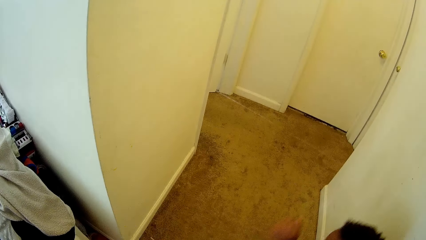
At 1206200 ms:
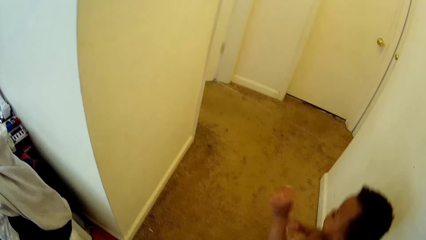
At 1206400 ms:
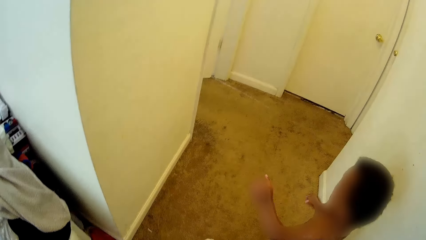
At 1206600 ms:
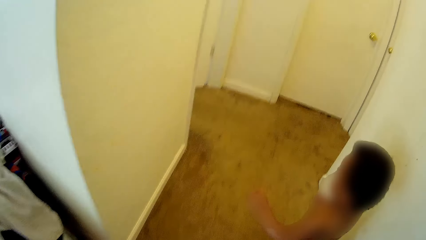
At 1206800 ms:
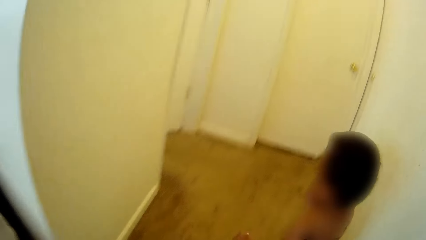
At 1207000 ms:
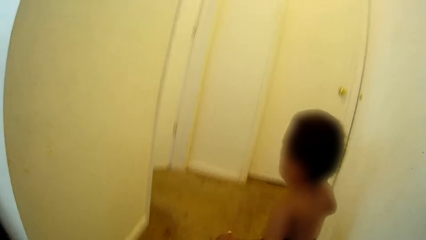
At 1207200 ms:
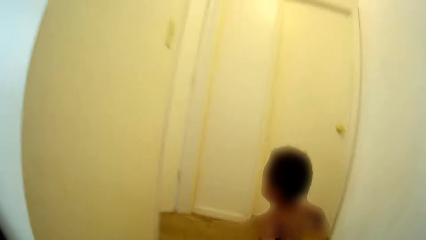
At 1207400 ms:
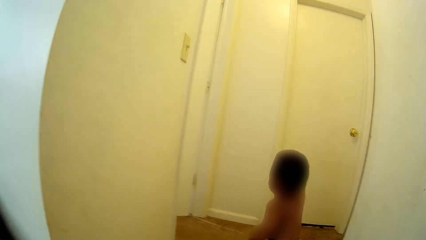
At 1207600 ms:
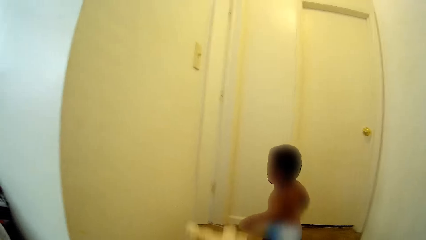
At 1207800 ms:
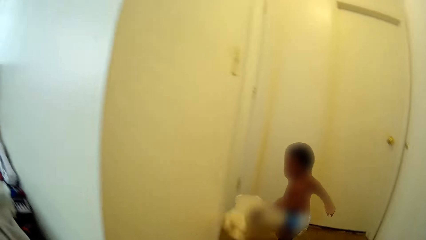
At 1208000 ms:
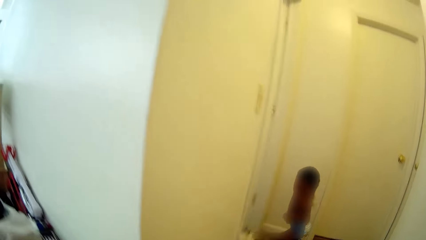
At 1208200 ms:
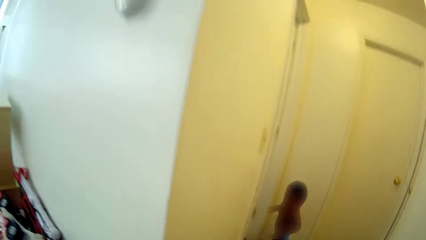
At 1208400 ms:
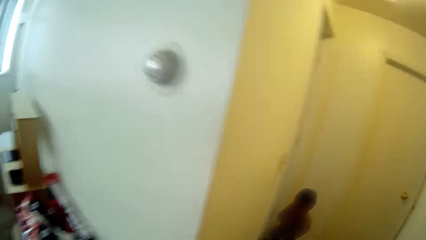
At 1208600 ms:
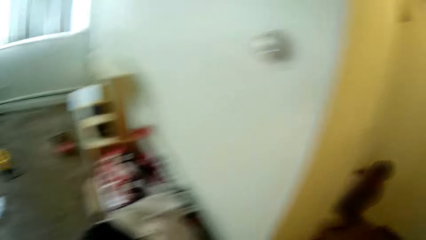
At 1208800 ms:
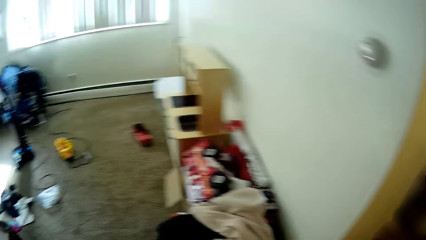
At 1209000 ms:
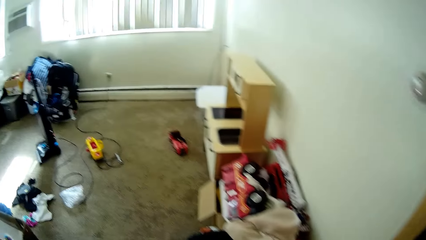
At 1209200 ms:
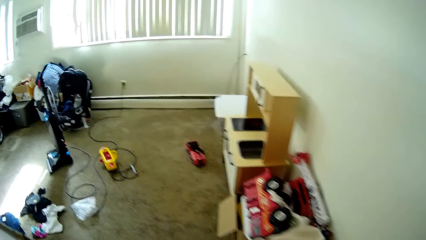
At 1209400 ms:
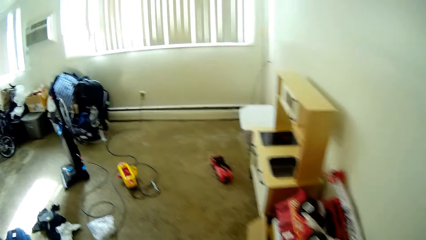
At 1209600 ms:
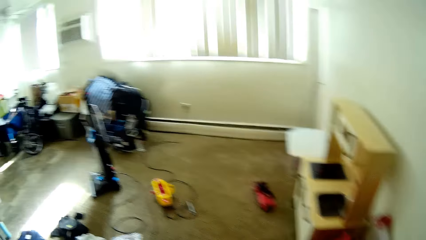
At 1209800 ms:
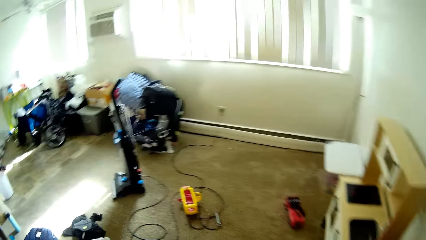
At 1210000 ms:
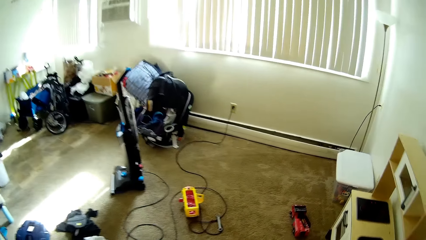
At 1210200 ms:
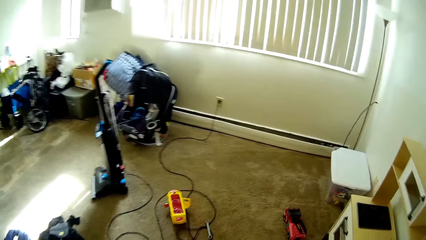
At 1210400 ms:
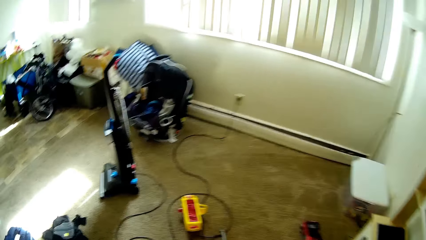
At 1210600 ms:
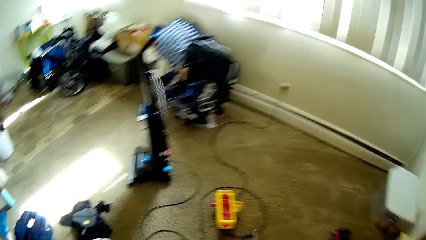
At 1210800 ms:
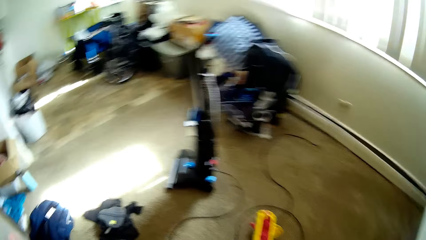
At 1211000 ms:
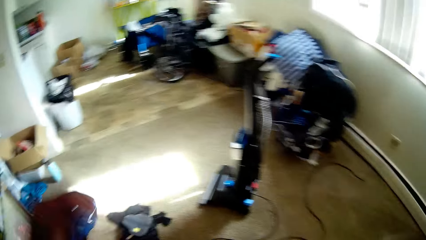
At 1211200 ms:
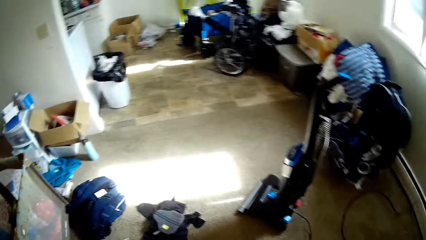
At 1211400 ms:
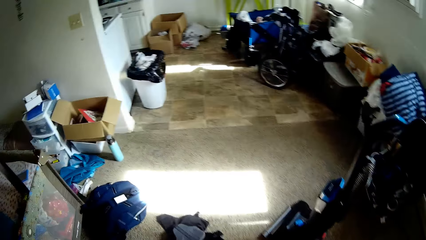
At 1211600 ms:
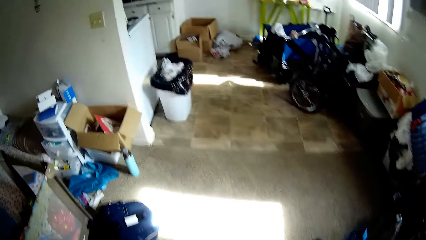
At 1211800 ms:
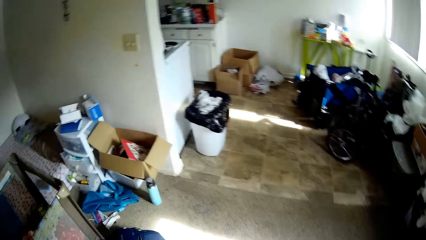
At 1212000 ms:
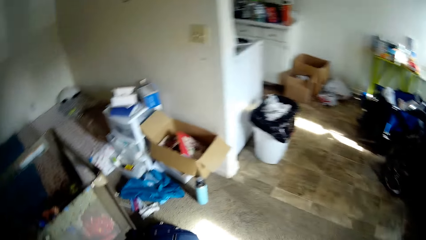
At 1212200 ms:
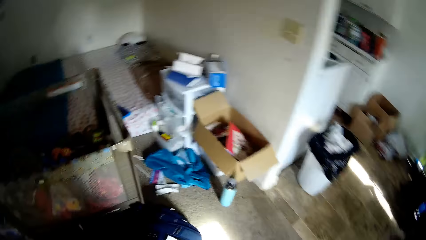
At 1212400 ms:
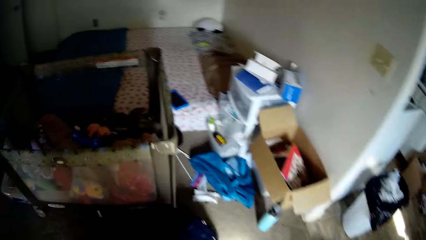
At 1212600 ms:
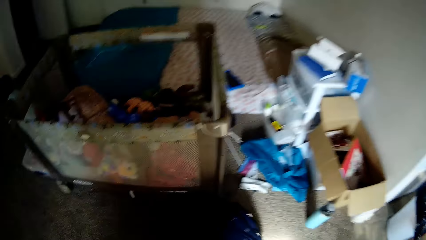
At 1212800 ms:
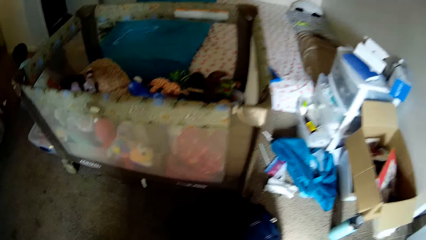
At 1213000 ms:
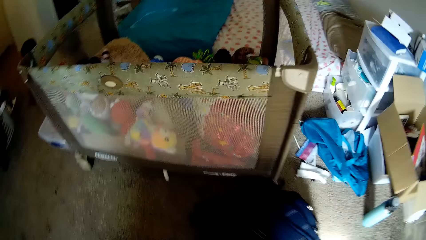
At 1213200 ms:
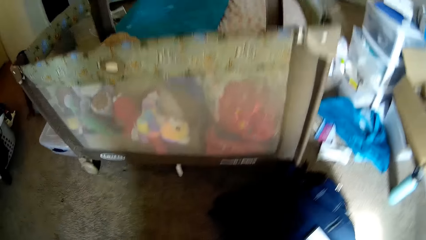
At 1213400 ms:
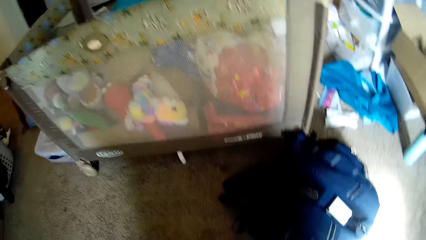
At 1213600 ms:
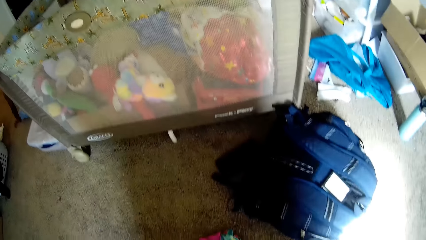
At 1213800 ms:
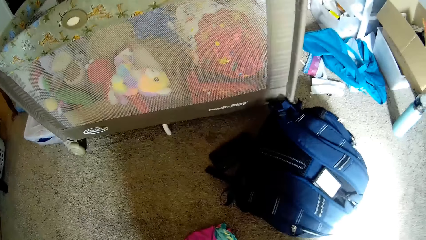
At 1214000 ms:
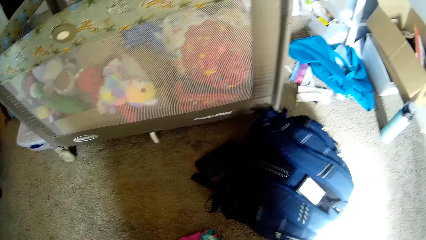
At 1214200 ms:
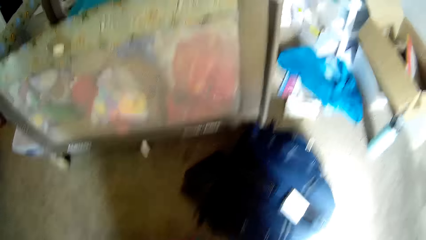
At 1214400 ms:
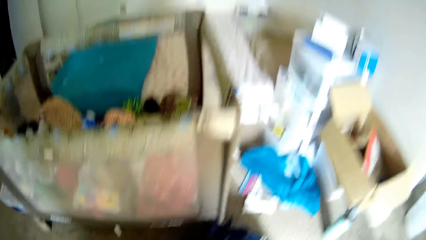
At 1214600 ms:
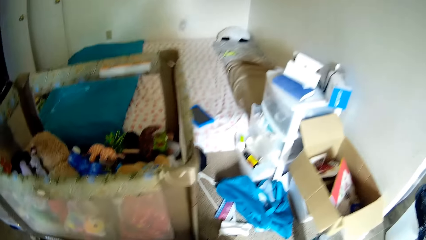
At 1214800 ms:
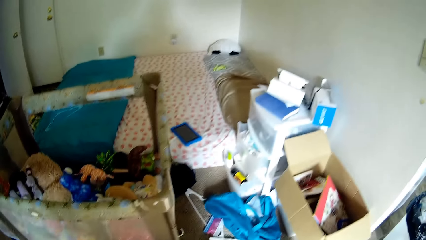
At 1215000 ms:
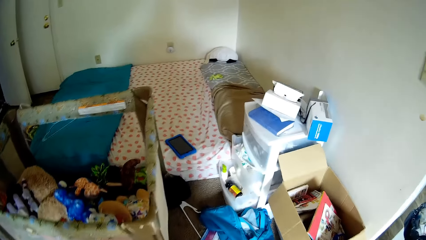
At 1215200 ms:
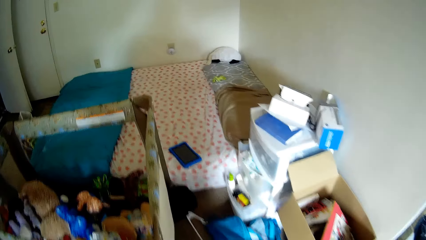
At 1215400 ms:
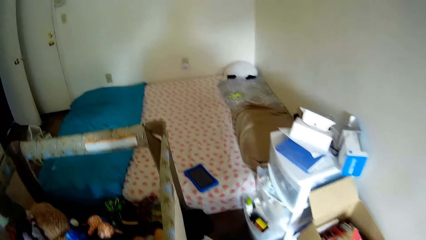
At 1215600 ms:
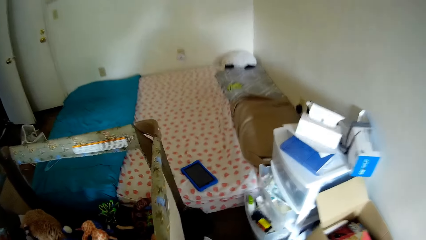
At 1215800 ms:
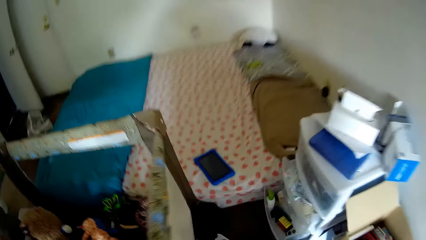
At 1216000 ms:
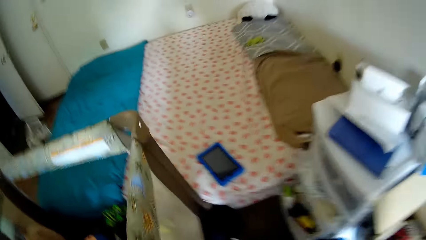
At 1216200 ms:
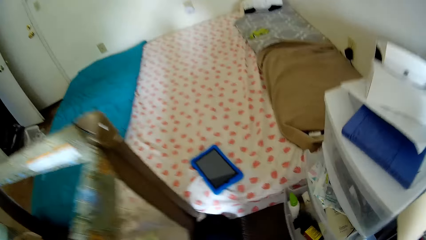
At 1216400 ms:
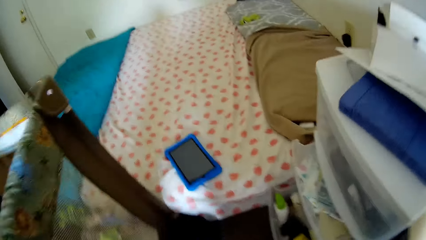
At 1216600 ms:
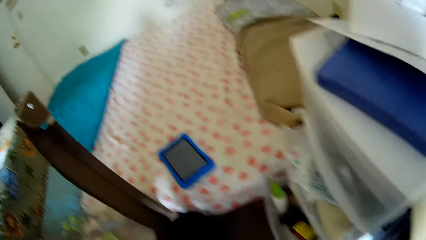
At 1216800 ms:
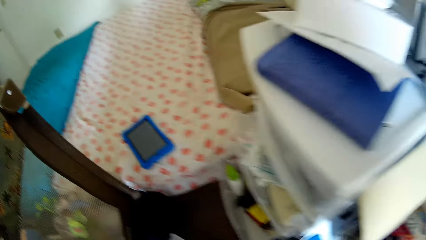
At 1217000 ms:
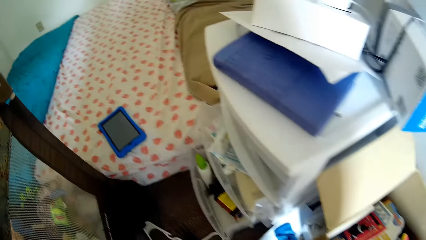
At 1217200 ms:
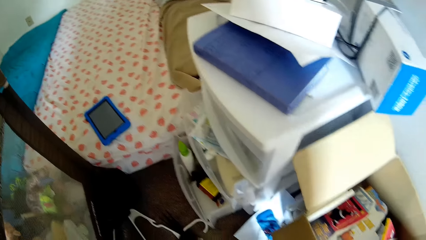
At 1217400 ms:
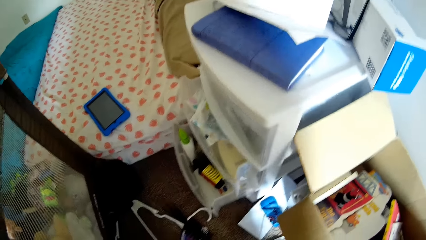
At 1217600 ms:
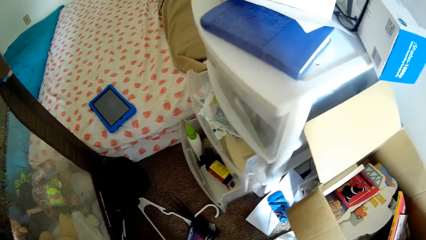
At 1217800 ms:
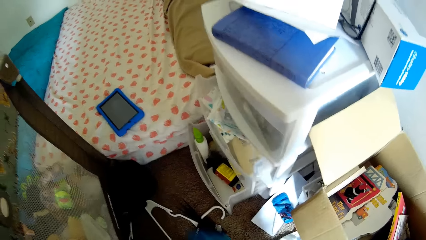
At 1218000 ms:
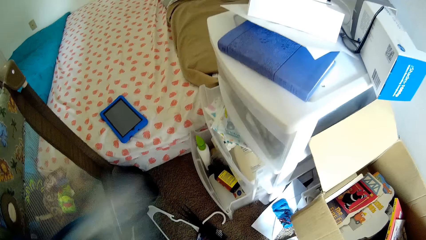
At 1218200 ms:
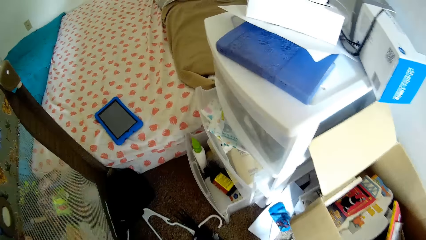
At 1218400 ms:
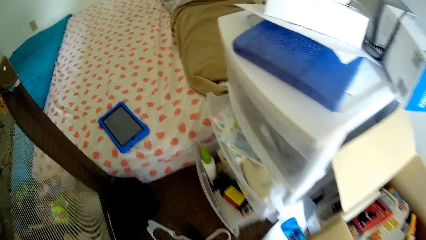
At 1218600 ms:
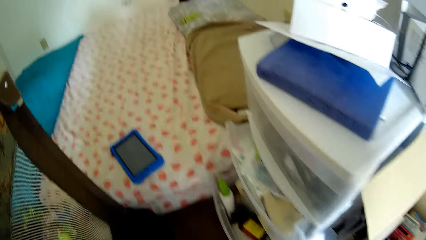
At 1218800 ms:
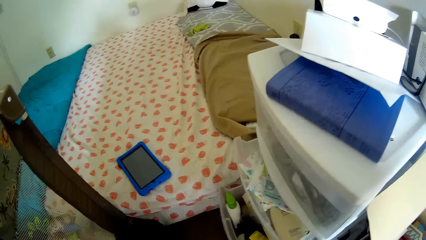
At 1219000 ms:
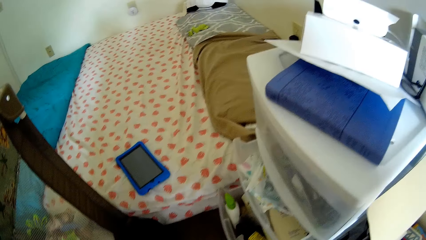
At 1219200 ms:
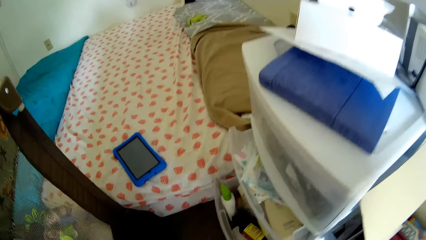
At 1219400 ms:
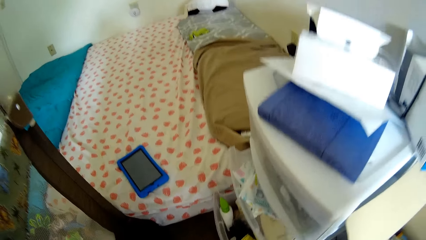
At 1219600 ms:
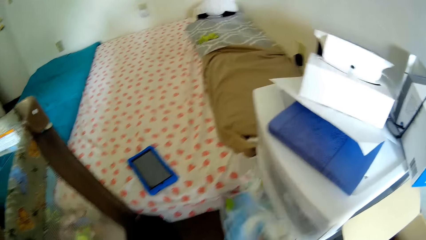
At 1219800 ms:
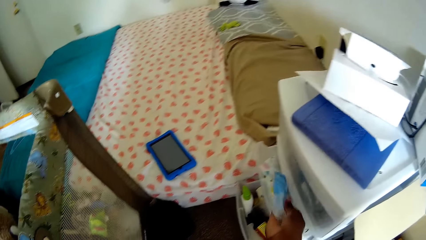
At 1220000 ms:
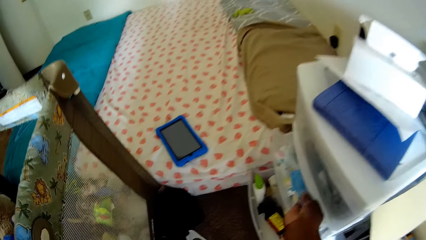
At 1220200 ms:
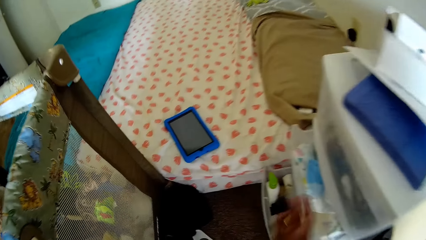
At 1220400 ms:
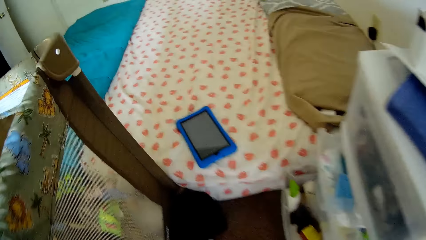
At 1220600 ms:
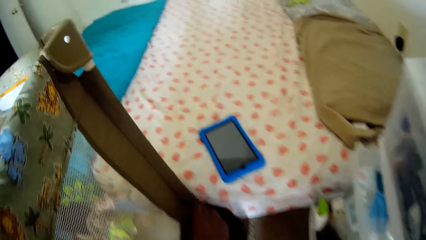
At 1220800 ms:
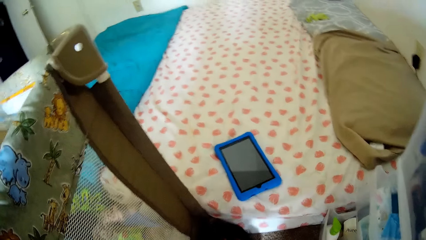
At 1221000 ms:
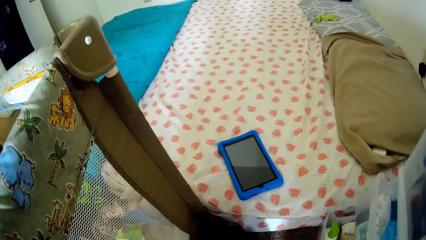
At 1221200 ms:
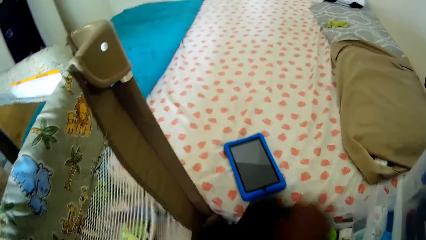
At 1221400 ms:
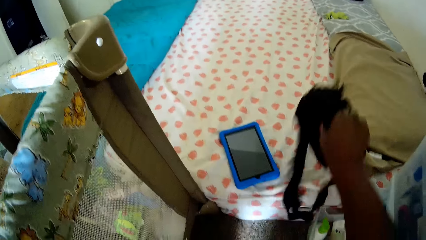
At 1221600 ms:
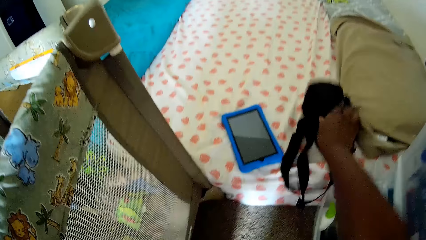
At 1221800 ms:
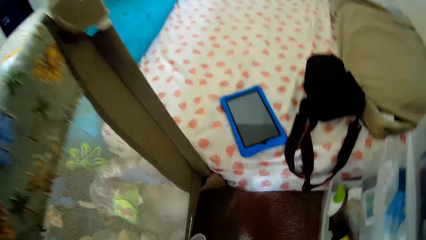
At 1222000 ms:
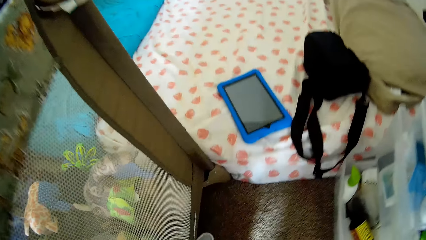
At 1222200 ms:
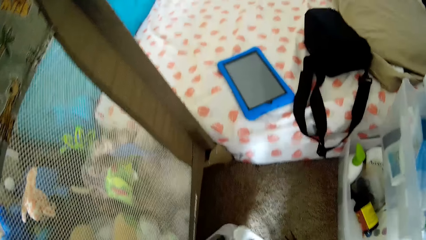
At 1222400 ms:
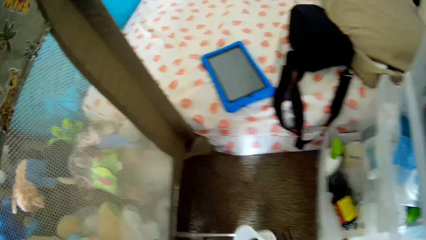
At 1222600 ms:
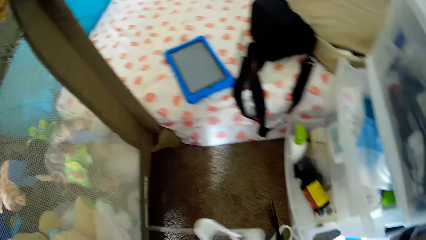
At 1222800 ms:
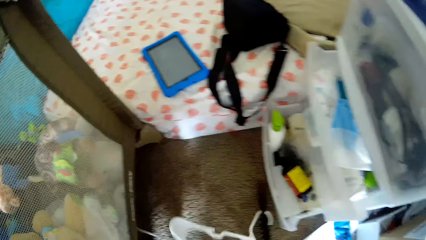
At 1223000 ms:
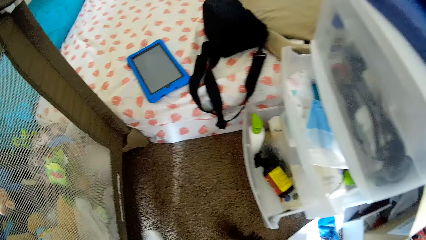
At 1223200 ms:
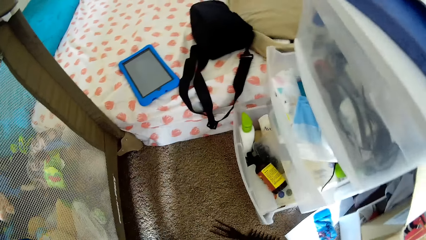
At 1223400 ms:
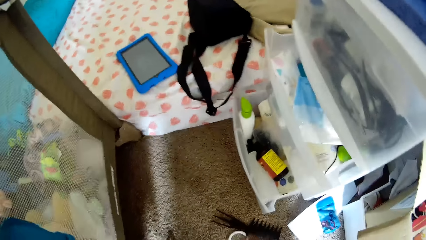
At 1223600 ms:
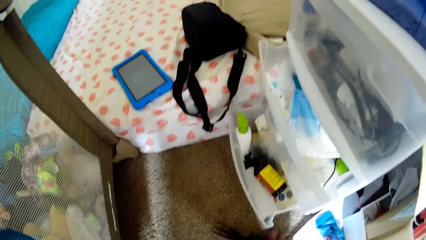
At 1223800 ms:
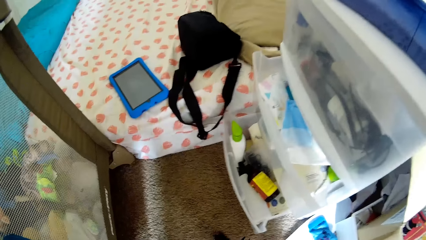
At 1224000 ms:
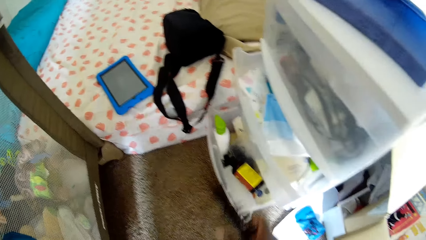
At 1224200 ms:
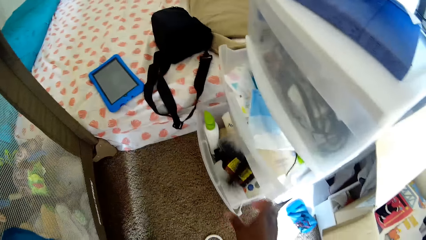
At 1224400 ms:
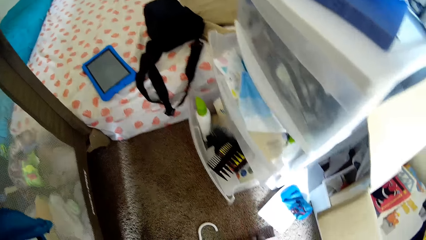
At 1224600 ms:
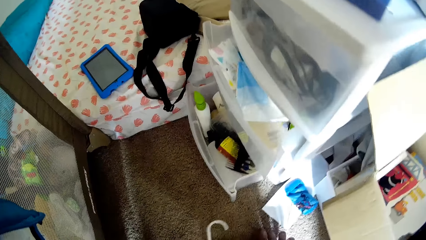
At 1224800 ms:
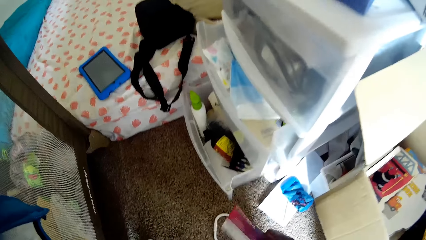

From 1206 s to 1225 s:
A baby runs towards a door past the camera wearer in the room. The camera wearer throws a teddy bear to the baby with her hand. She walks in the room. She collects a paper pack on the floor. She picks up a blue bag on the rug with her left hand. She puts the baby wipes in the middle compartment of the drawer with her right hand. She moves a black bag on the rug to the bed with her right hand. She pushes cloth hangers on the floor. She picks up a white hanger on the rug with her right hand. She picks up a hair comb on the floor. She moves the comb on the rug into a lower compartment of the drawer with her right hand.
